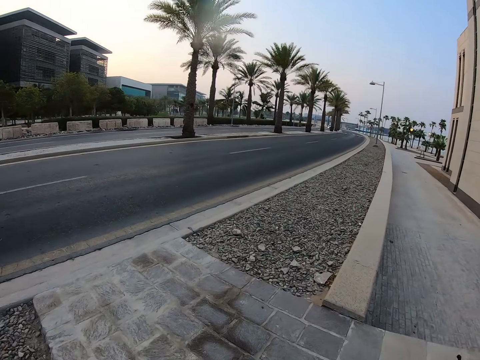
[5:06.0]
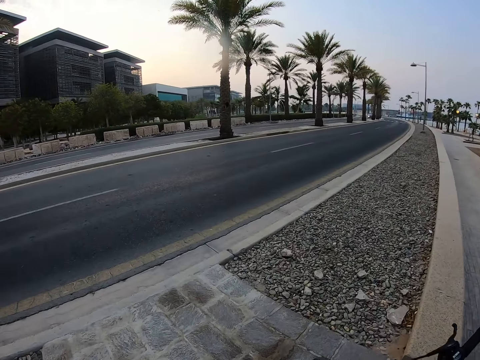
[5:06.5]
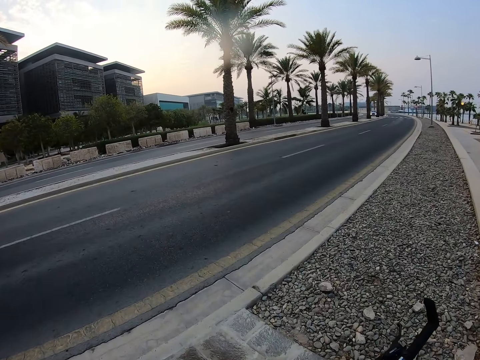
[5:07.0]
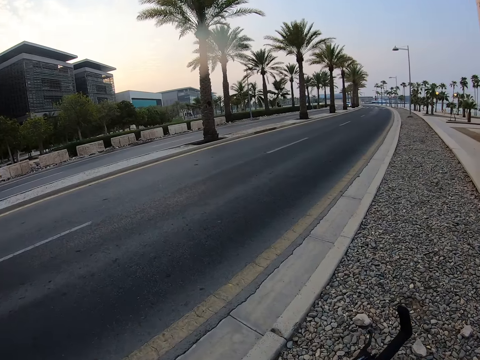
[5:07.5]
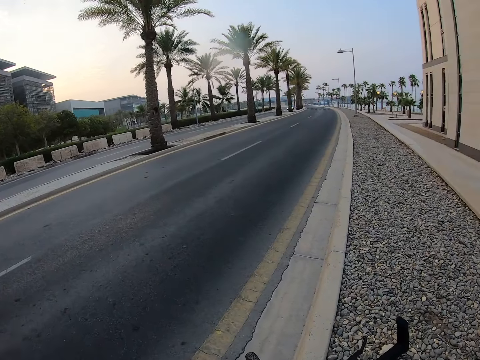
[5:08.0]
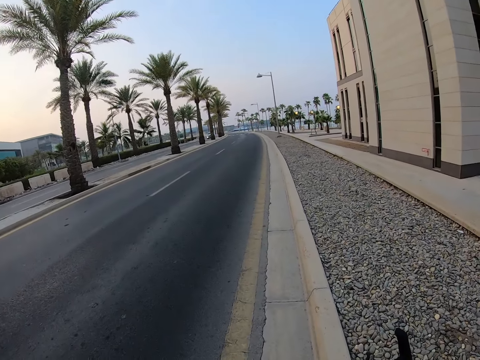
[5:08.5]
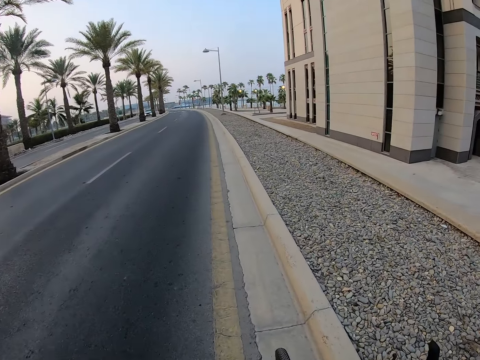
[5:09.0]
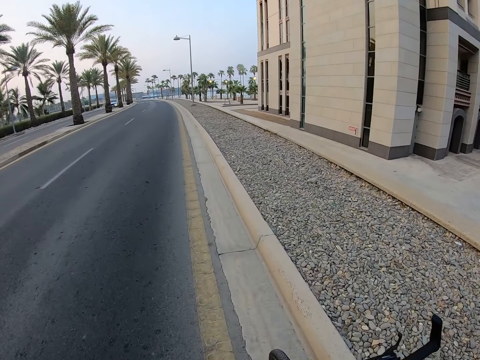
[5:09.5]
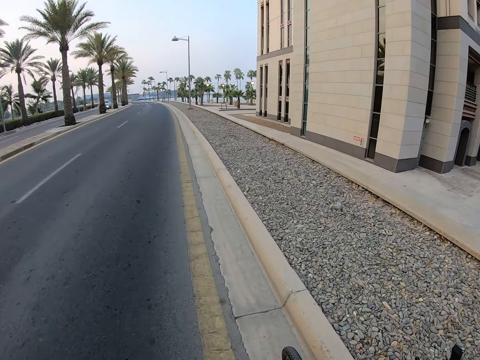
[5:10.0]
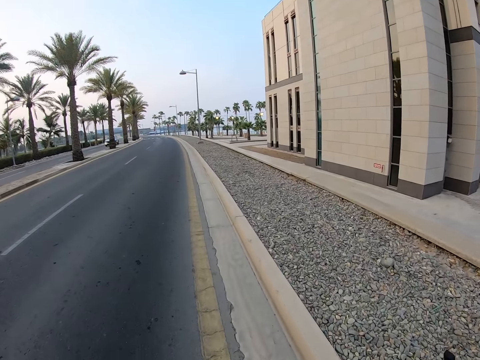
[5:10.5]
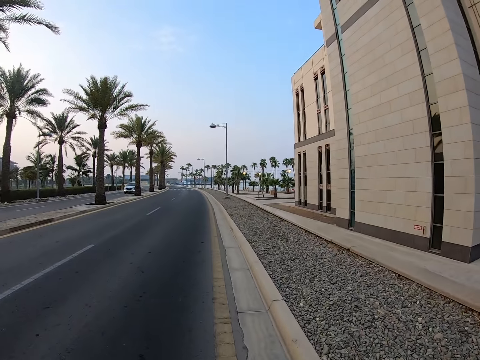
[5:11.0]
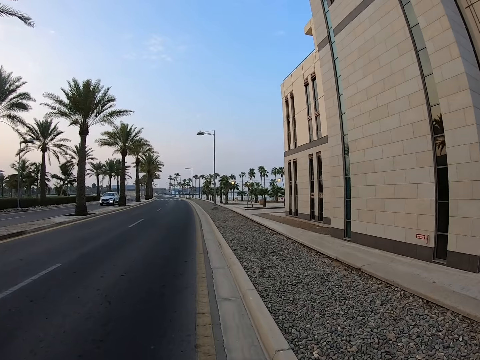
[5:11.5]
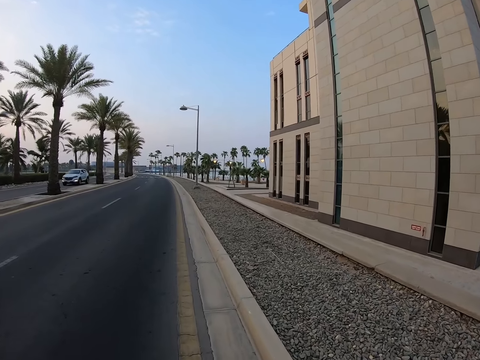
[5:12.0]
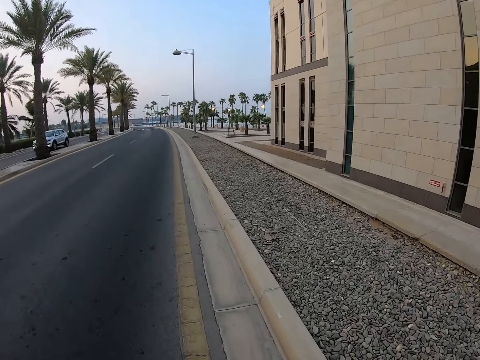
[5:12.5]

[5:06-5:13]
The camera wearer cycles on the road.

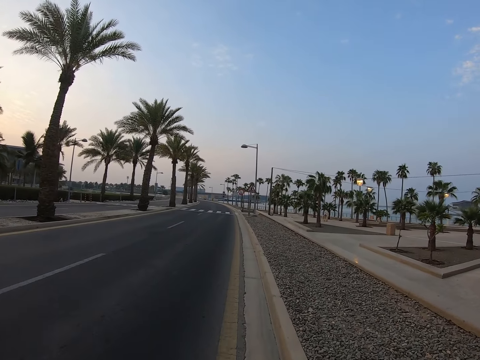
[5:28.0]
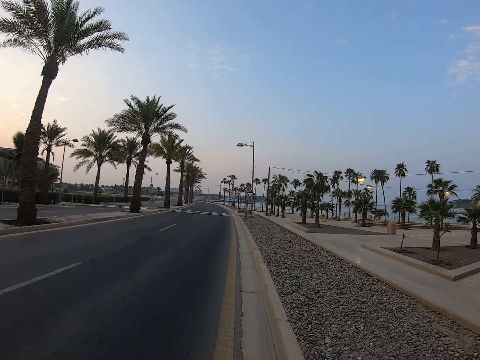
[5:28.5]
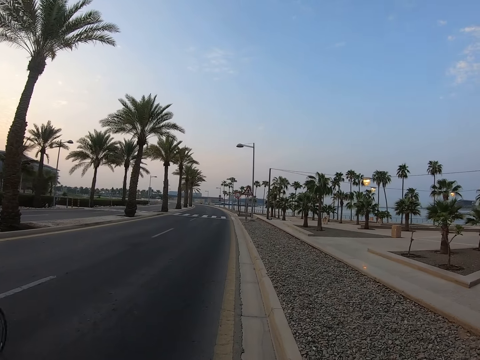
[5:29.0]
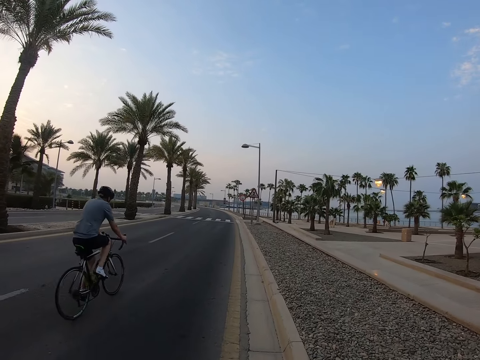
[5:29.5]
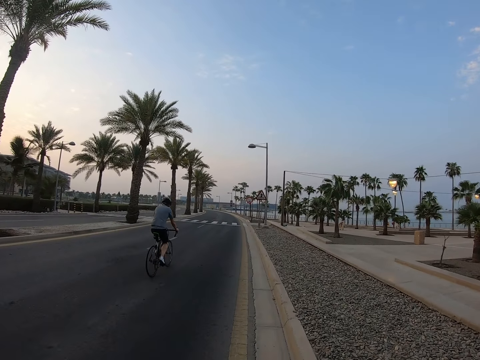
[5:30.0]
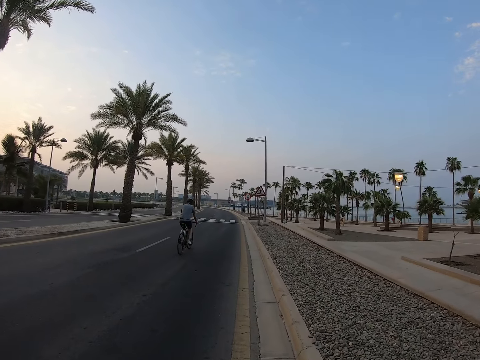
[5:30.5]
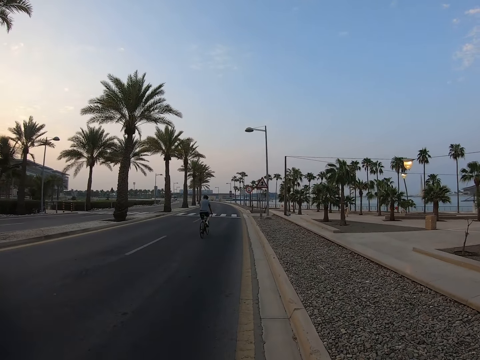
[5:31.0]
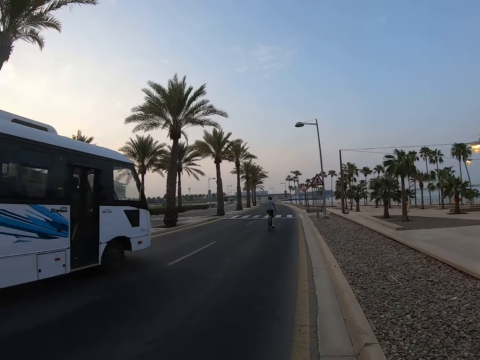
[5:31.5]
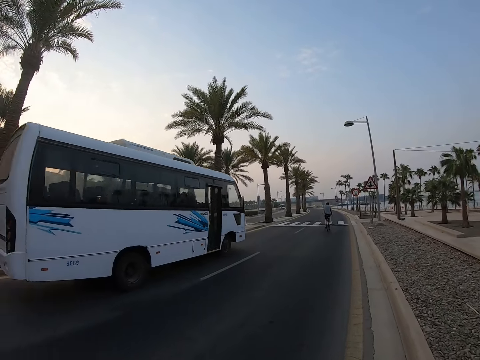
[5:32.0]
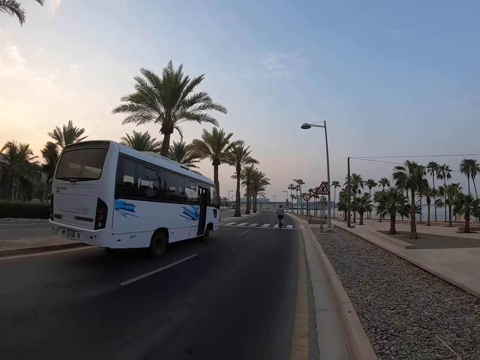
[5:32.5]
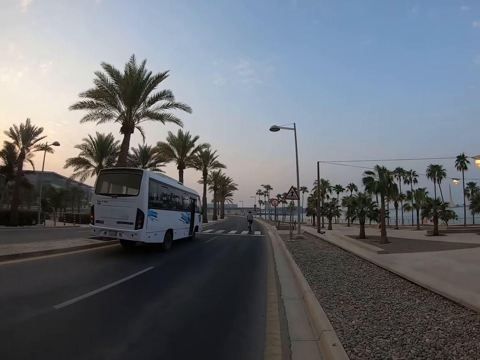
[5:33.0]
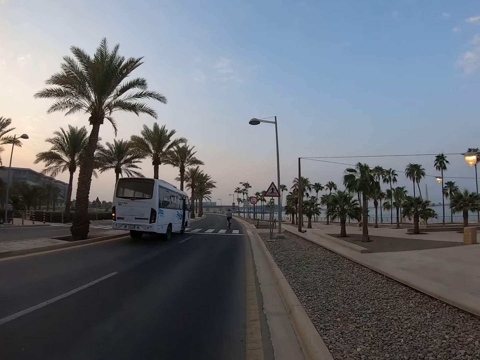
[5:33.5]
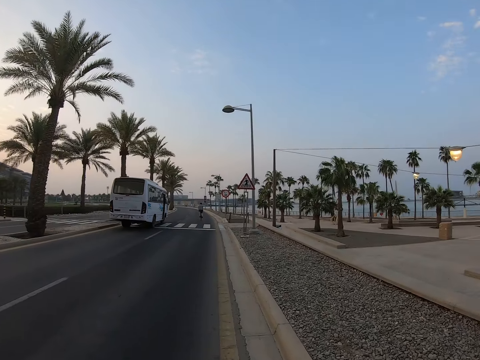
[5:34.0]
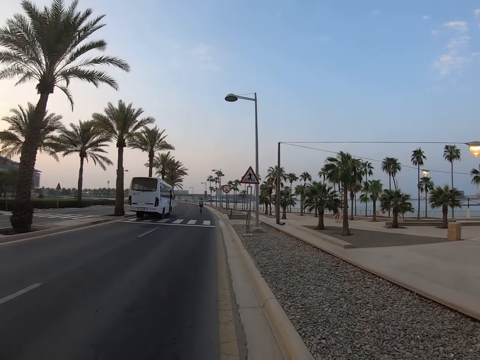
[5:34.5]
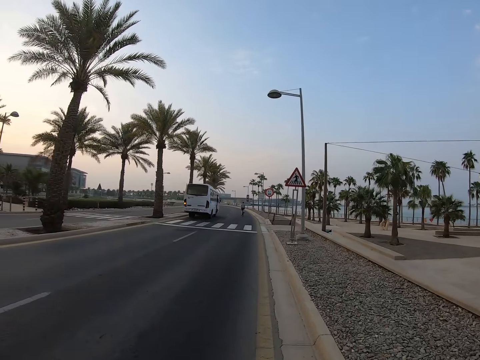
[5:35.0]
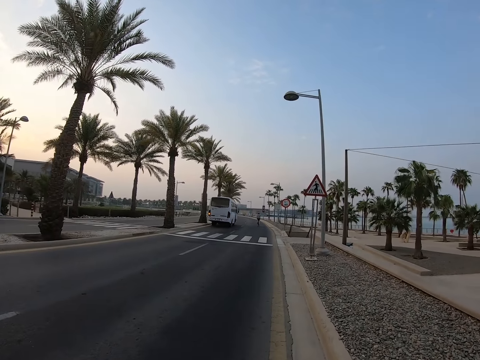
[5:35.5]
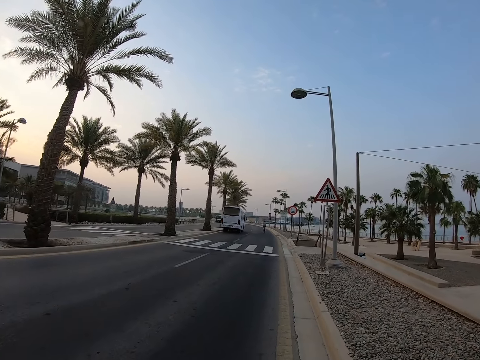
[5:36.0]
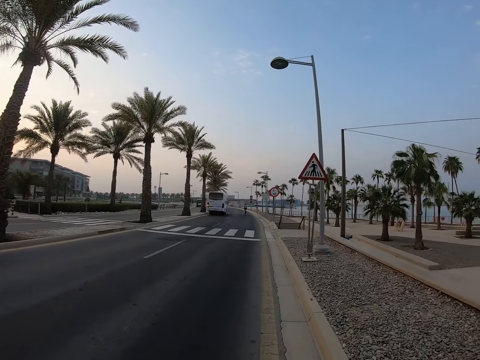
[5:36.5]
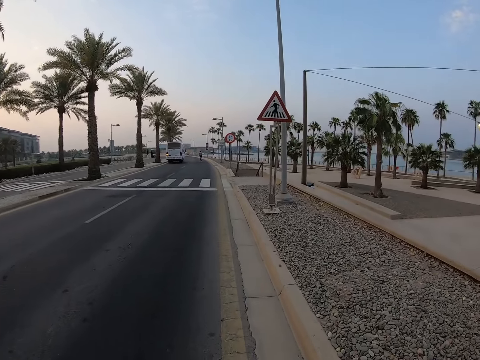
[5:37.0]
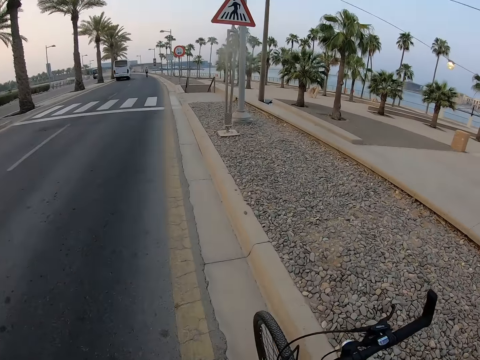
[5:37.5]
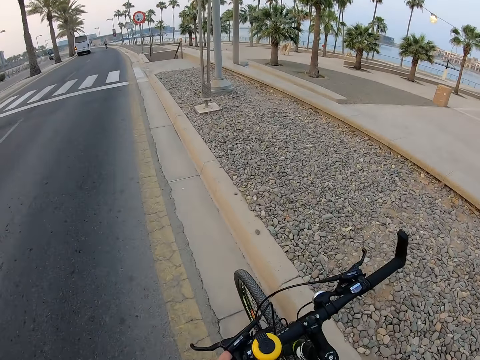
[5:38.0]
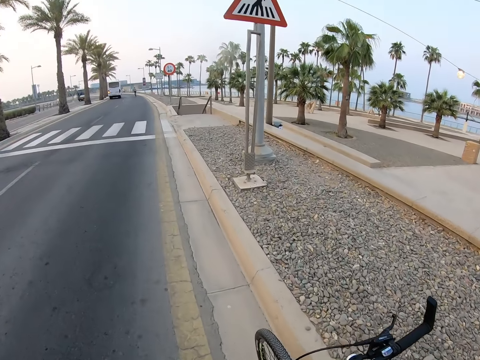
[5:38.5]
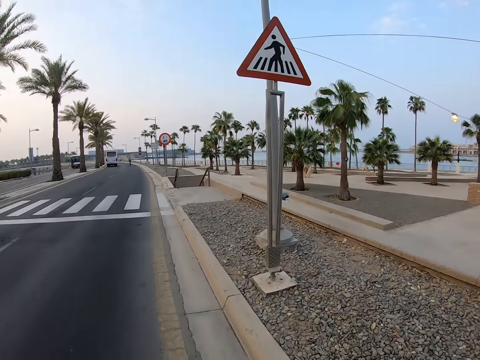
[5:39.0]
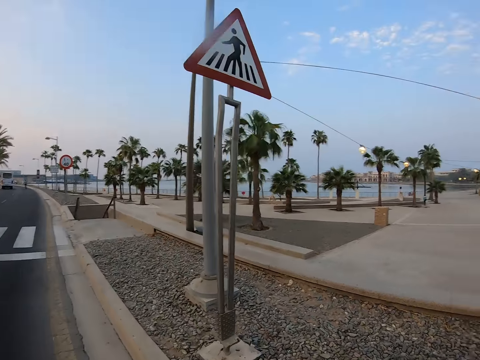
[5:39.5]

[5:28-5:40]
A person cycles past the camera wearer. A bus drove past the camera wearer.

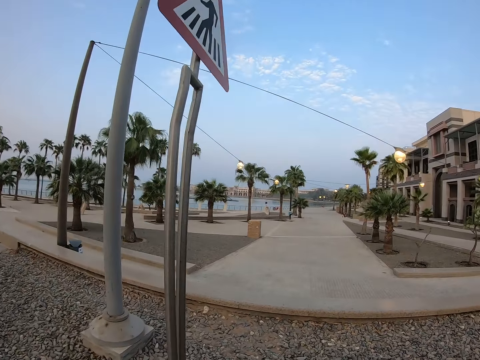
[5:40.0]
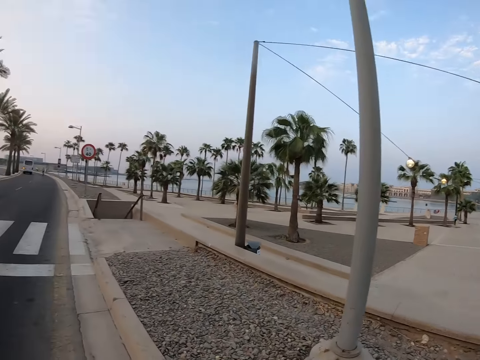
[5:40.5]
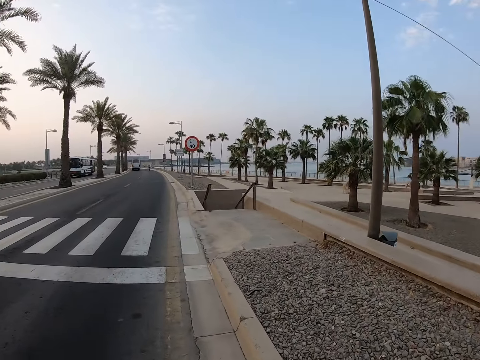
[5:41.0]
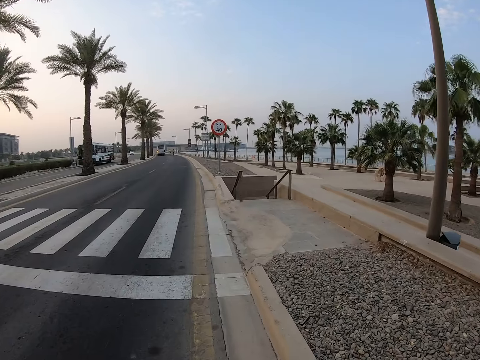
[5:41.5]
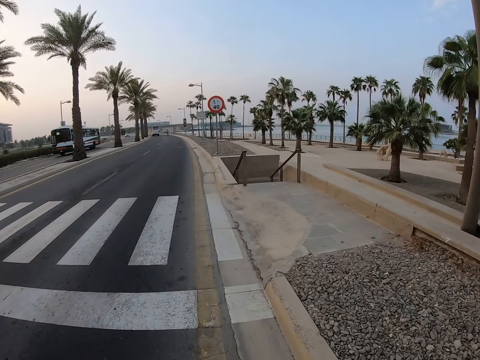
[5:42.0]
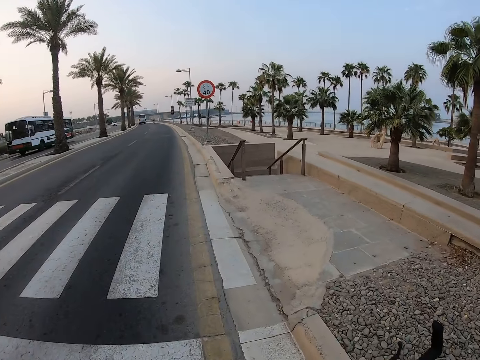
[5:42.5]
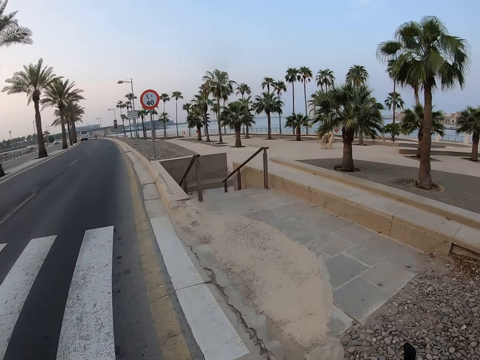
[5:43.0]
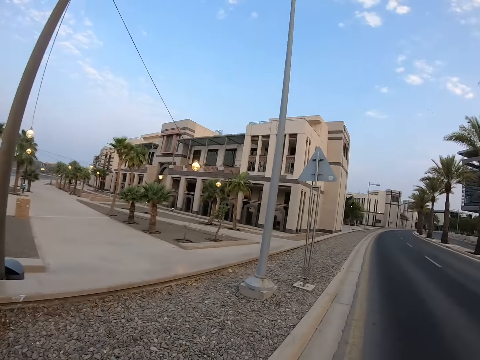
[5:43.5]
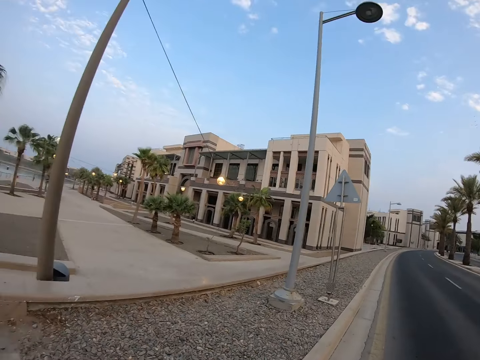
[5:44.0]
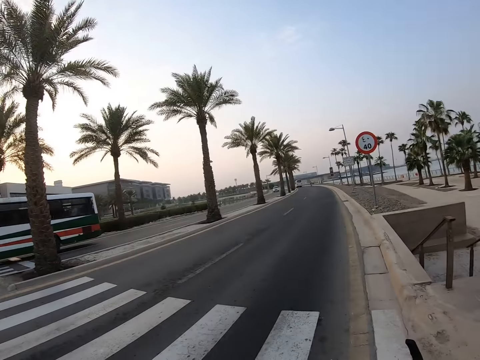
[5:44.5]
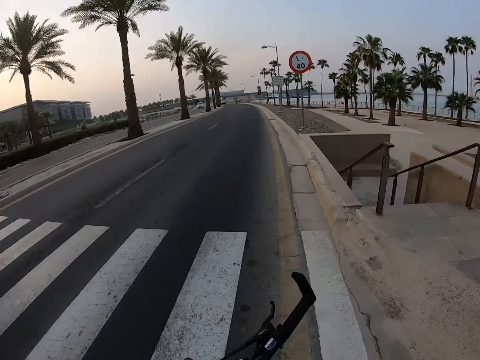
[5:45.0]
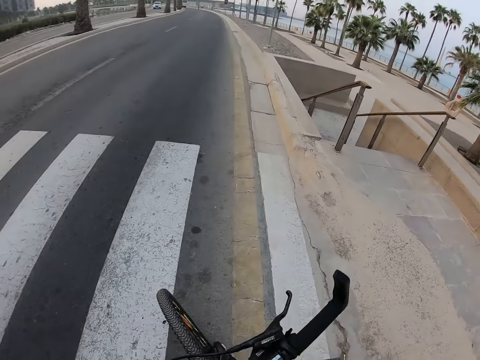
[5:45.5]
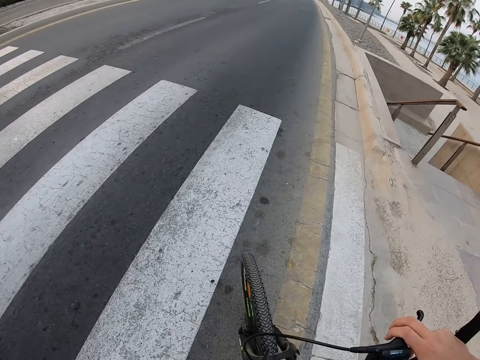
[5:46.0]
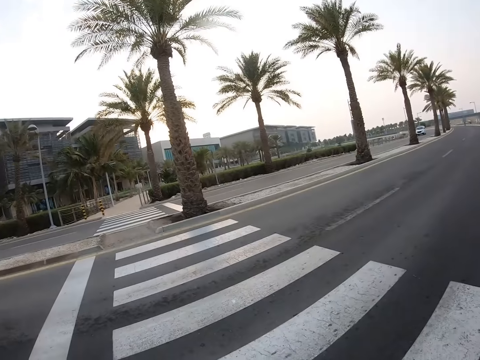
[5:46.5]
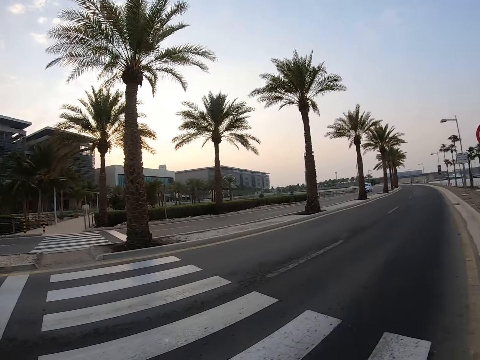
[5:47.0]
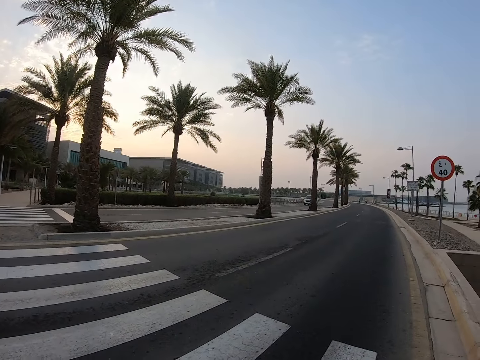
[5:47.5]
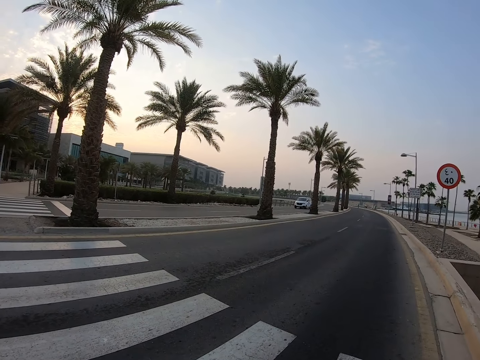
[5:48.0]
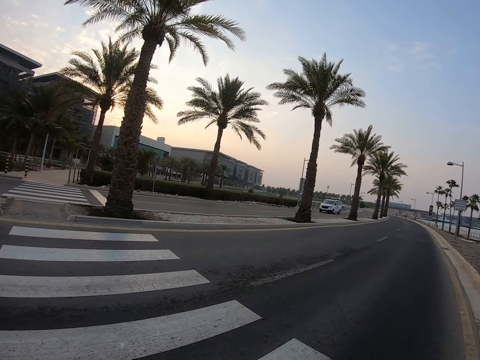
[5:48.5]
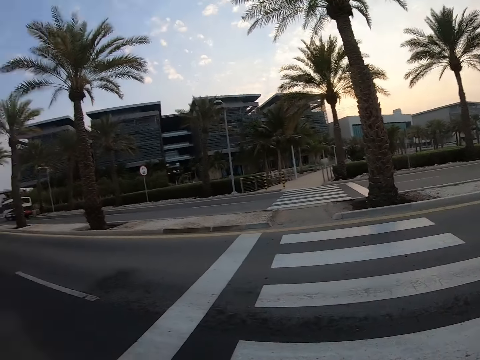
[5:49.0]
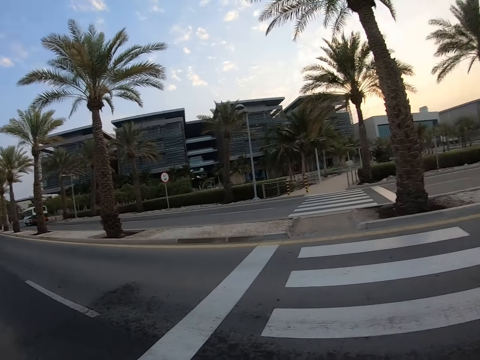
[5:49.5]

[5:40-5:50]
The camera wearer looks around.
